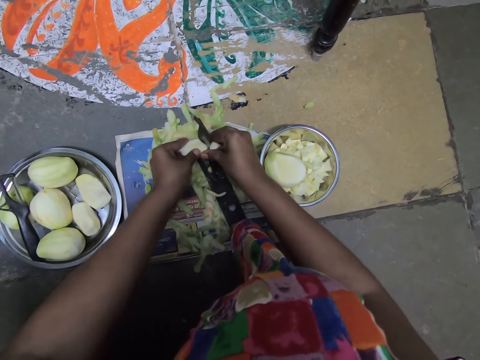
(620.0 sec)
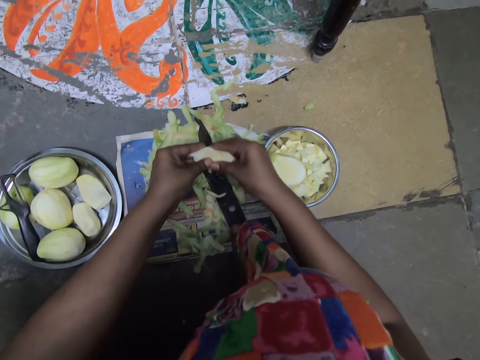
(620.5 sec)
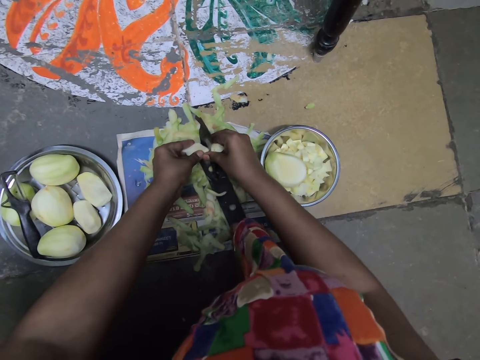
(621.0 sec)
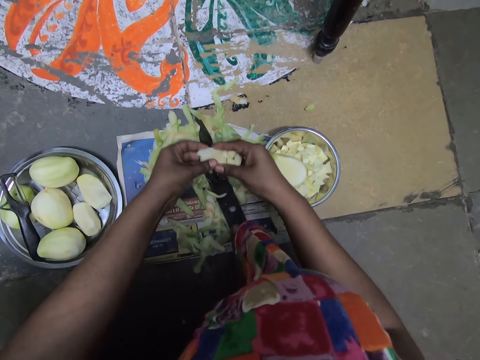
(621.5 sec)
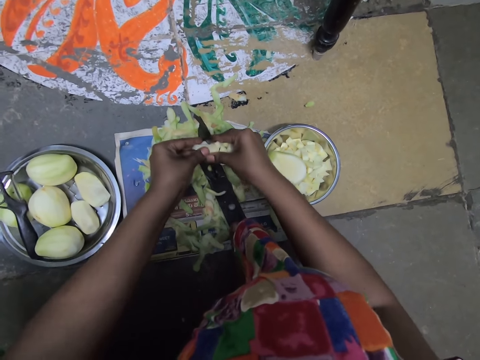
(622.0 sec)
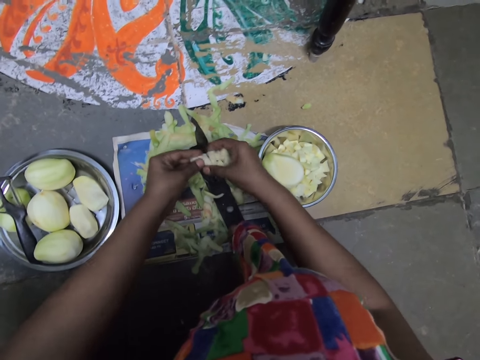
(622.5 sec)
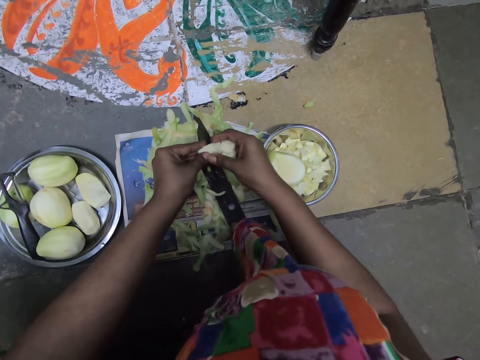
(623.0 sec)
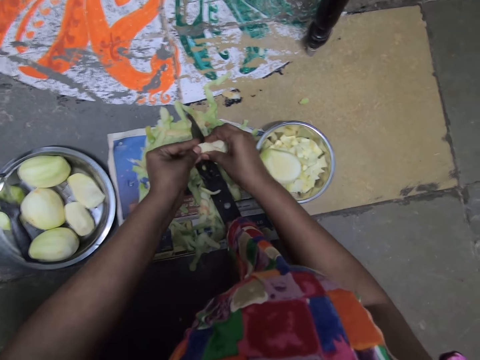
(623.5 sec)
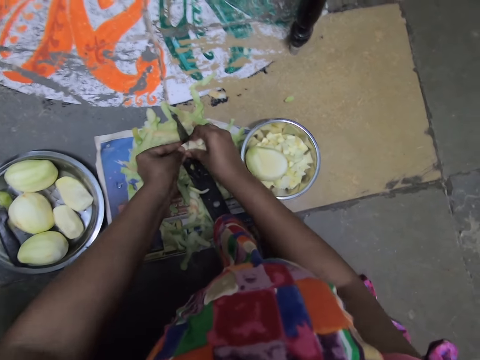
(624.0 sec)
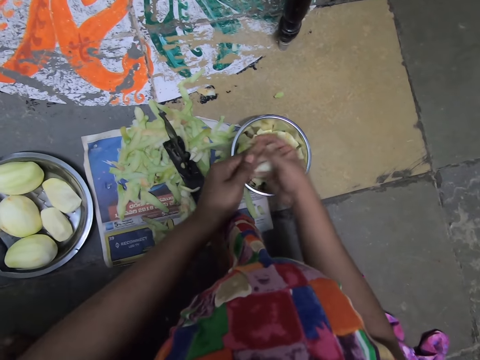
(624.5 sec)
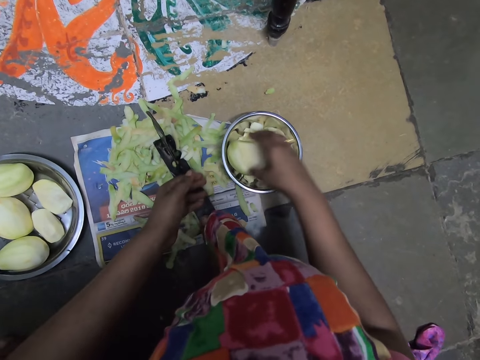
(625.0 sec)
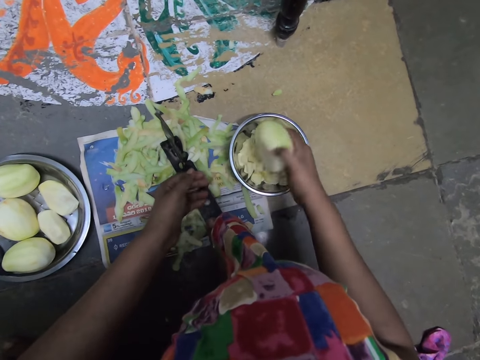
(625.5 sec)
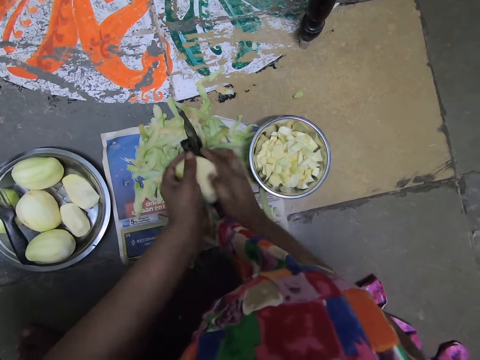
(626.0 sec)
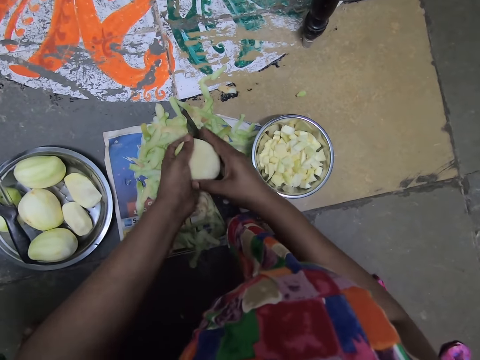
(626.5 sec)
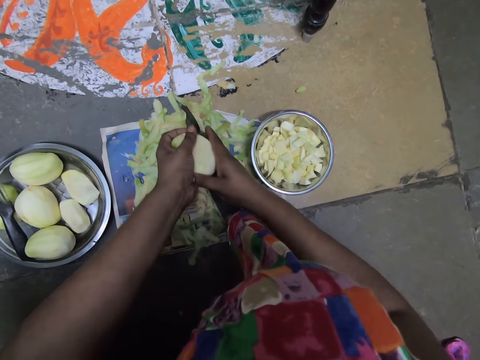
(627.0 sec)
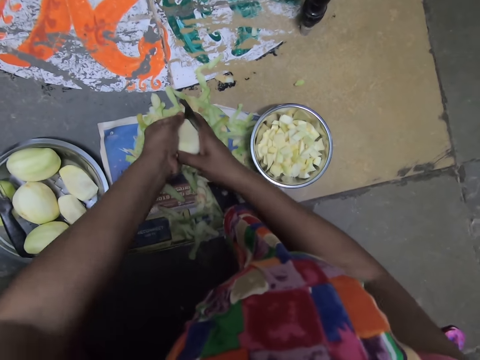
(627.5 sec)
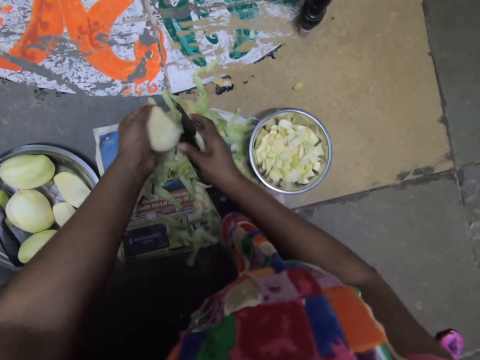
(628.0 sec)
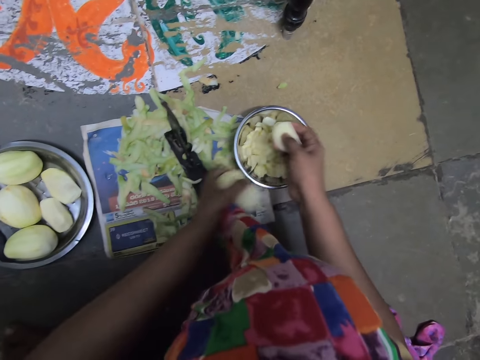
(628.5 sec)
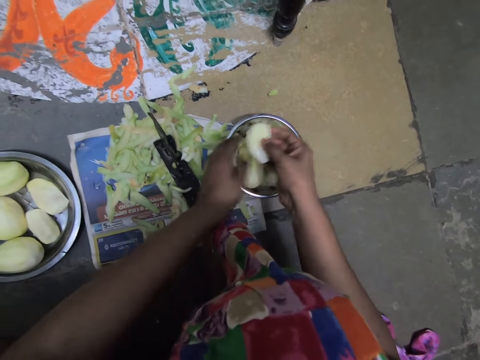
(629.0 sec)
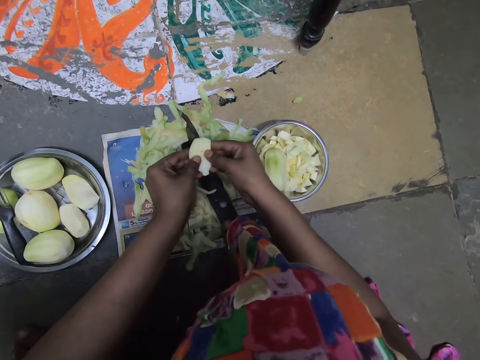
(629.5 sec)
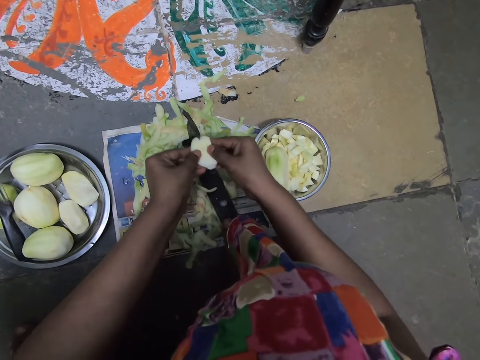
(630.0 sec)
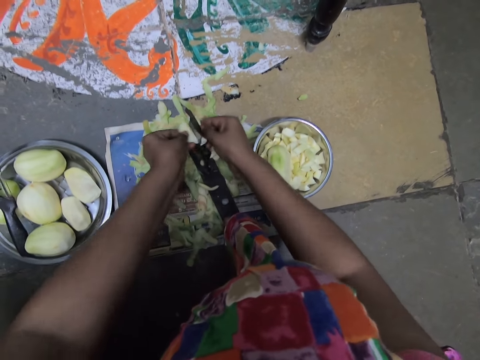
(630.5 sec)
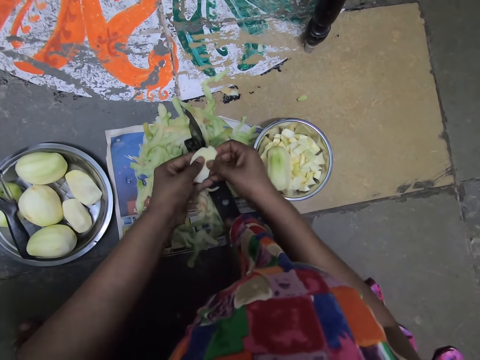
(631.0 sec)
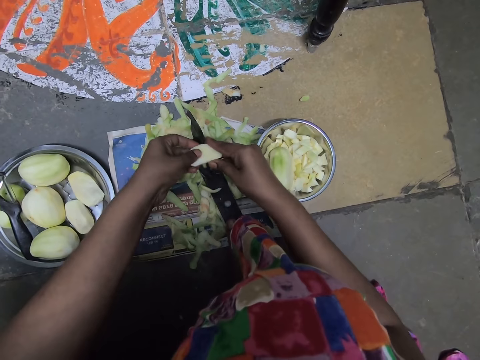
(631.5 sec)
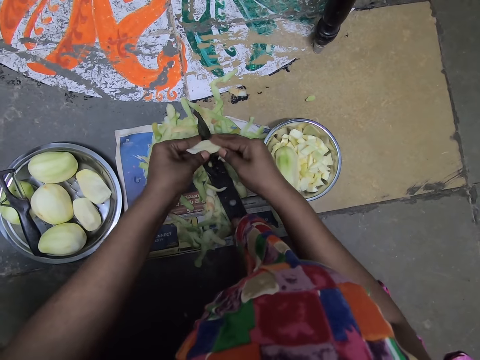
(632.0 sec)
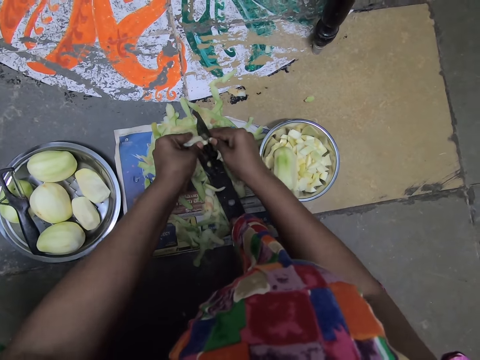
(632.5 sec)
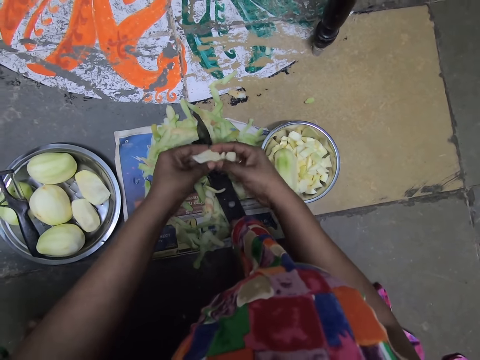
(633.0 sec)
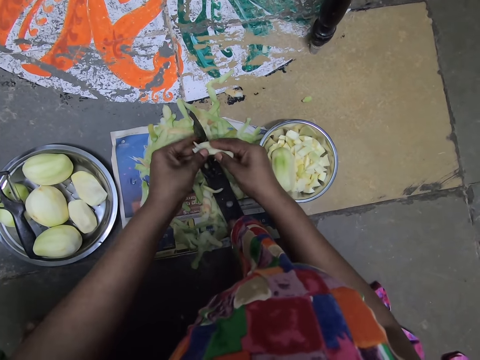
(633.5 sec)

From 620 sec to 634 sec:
The camera wearer cuts the potato. She puts the potato in her right hand with her left hand. She drops the potatoes into the bowl on the floor with her right hand. She picks up a potato from the bowl on the floor with her right hand. She places her left hand on the potato in her right hand. She slices the potato with the slicer on the floor with her hands. She drops the potato in the bowl on the floor with her left hand. She places her left hand on the potato in her right hand. She slices the potato with the slicer on the floor with her hands. She adjusts the potatoes in her hands. She slices the potatoes with the slicer on the floor with her hands.

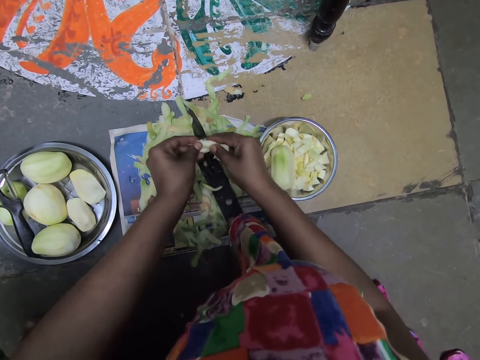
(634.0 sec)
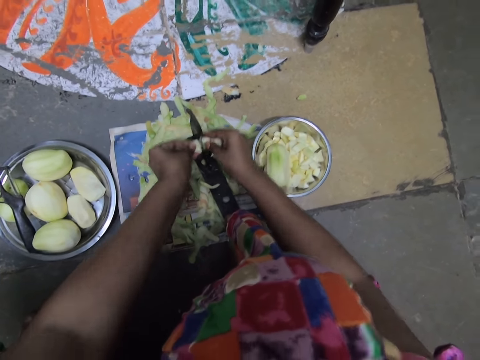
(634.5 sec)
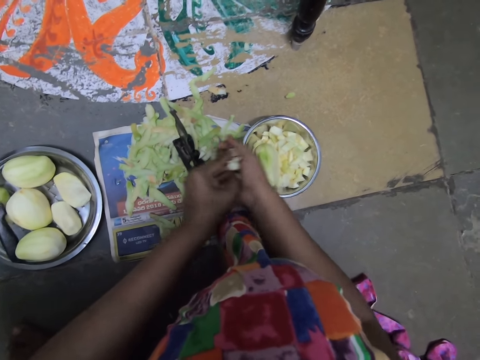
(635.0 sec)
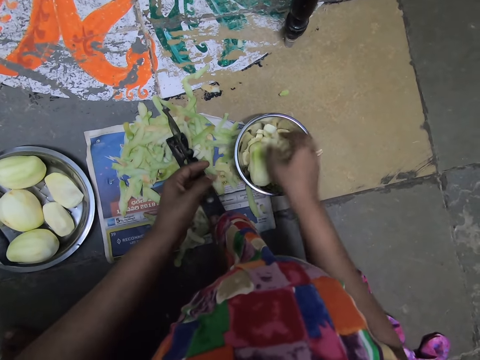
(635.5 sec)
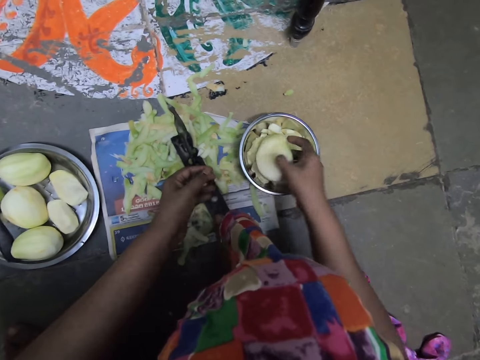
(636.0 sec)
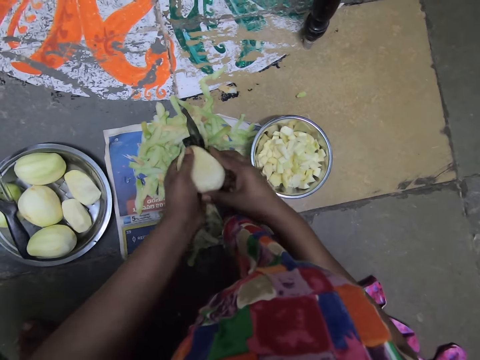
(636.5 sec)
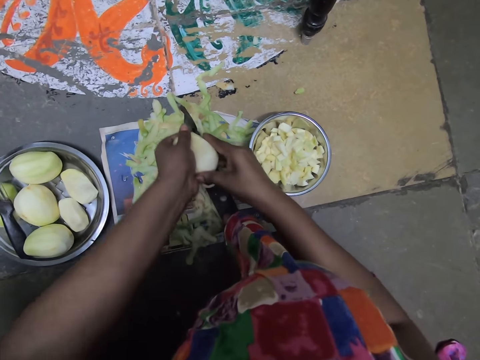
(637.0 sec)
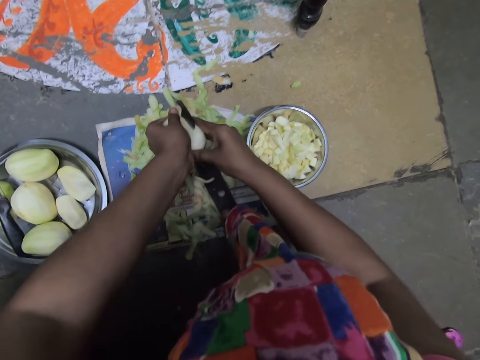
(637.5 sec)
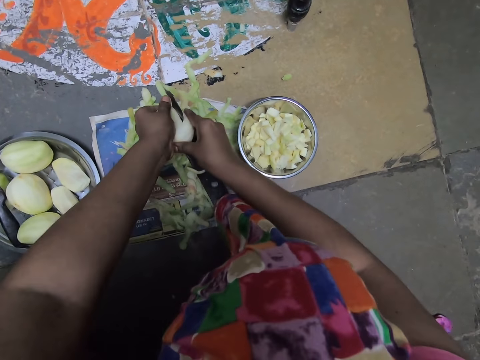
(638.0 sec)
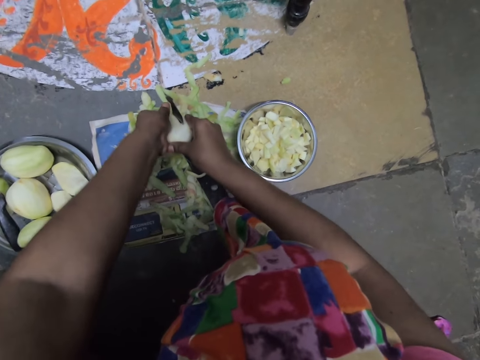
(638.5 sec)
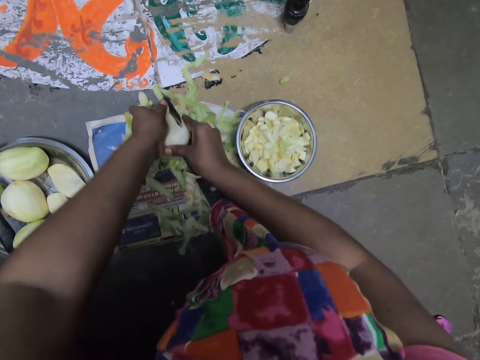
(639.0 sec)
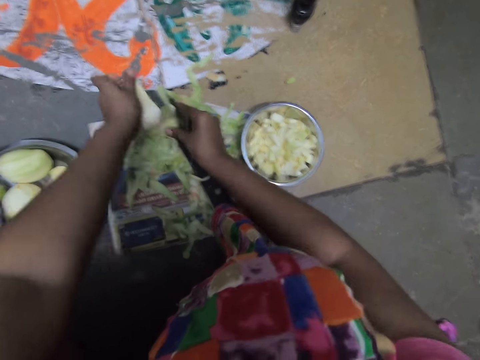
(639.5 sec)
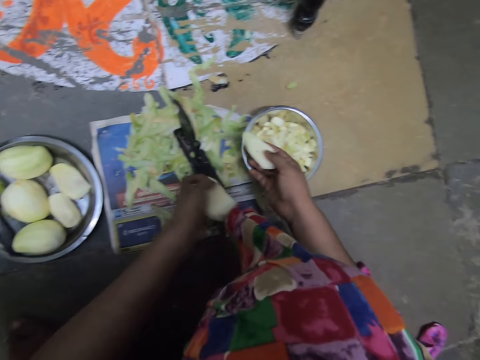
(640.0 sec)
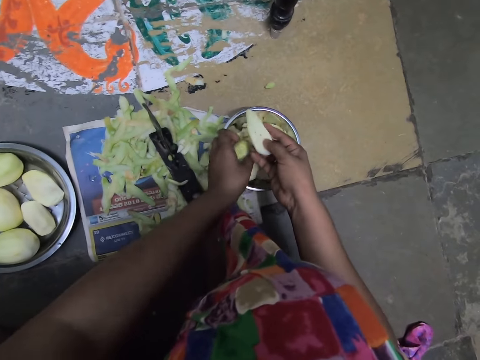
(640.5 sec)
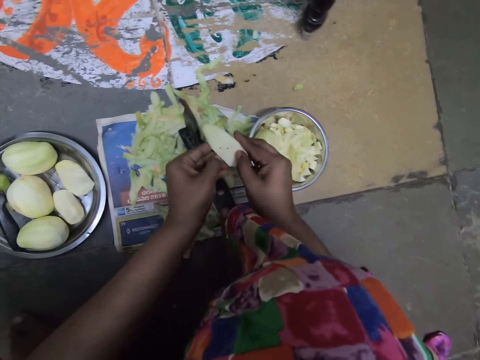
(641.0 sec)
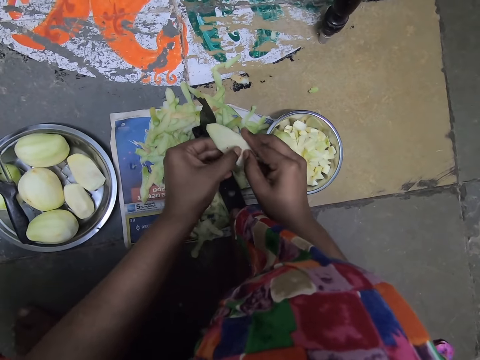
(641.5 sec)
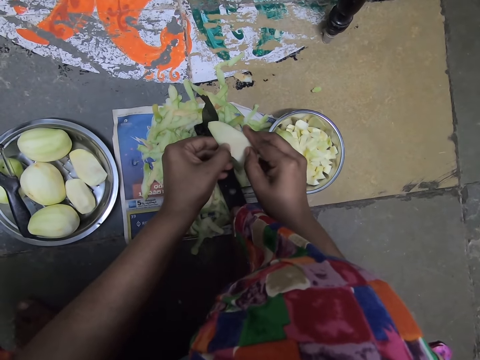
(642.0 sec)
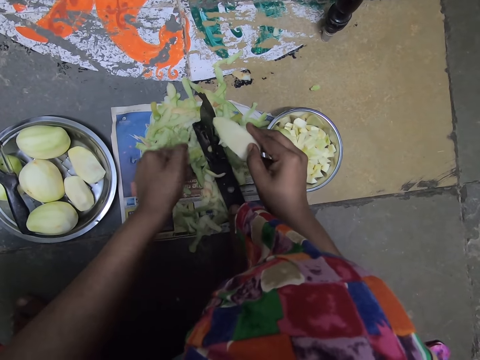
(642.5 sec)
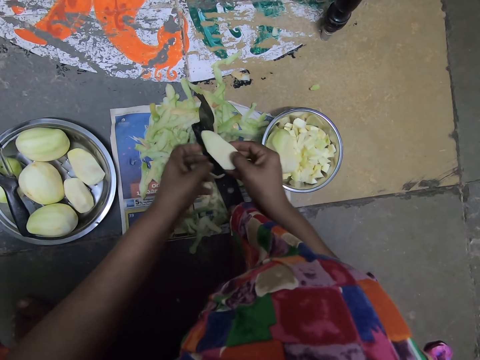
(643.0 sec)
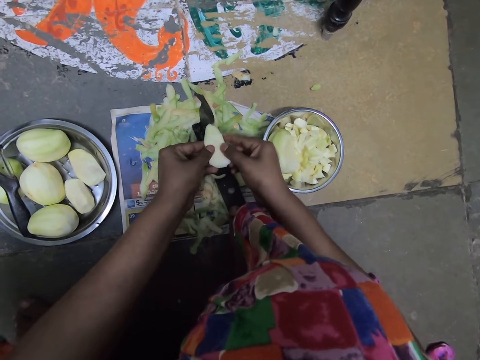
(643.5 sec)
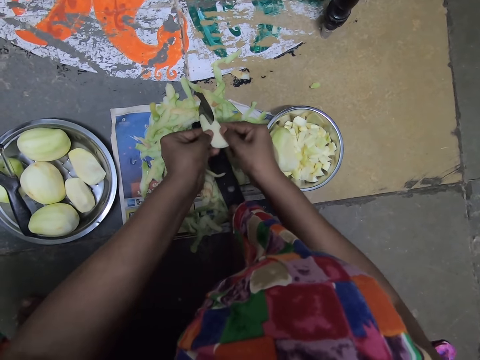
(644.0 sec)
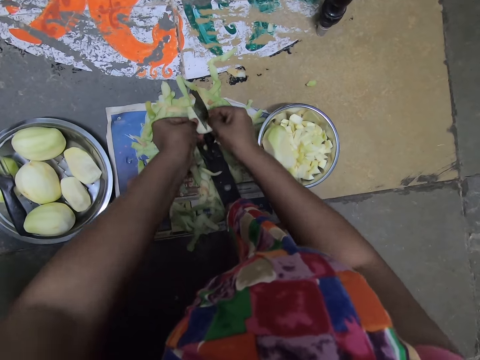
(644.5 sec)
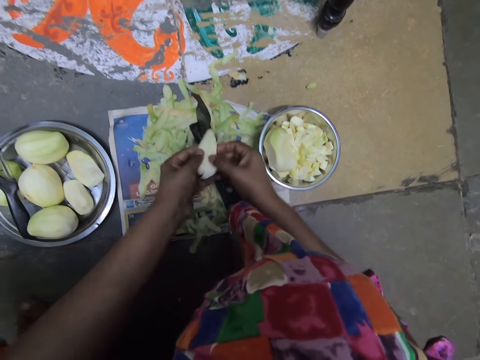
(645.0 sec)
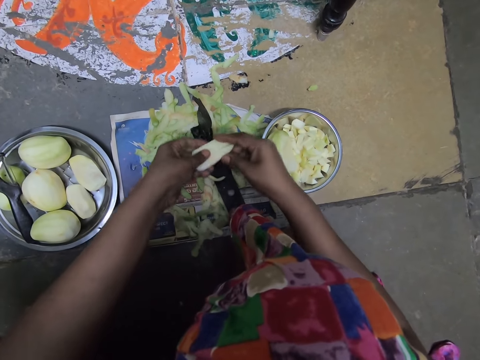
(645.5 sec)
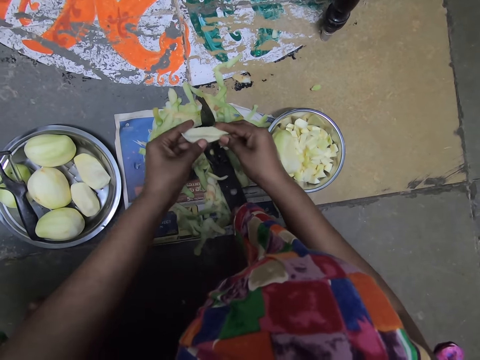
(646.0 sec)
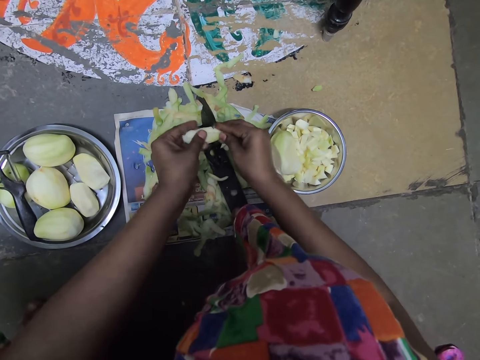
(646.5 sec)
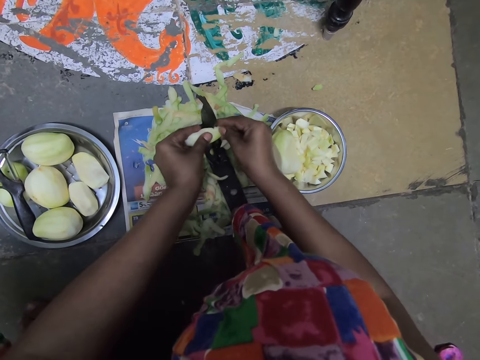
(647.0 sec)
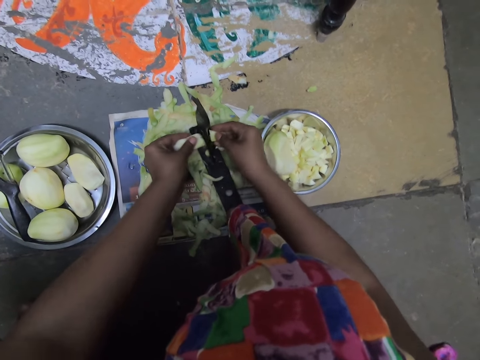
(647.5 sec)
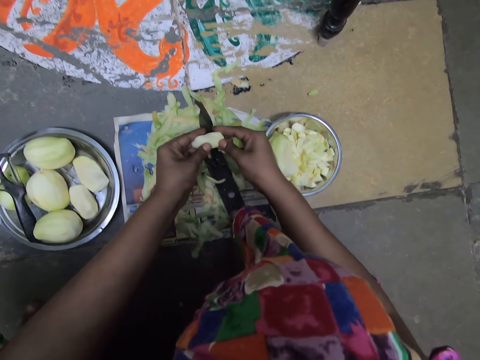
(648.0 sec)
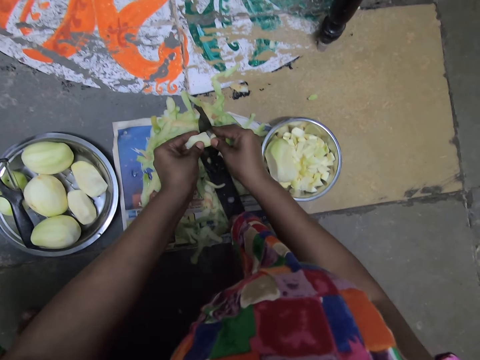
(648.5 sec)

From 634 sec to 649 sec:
The camera wearer puts the potato in her right hand with her left hand. She drops the potatoes into the bowl on the floor with her right hand. She picks the potato from the bowl on the floor with her right hand. She places her left hand on the potato in her right hand. She slices the potato with the slicer on the floor with her hands. She drops the potato in the bowl on the floor with her left hand. She removes dirt from the potato in her right hand with her left hand. She places her left hand on the potato in her right hand. She slices the potato with the slicer on the floor with her hands. She adjusts the potatoes in her hands. She slices the potato with the slicer on the floor with her hands.
